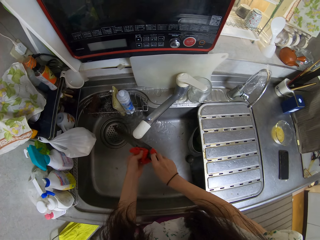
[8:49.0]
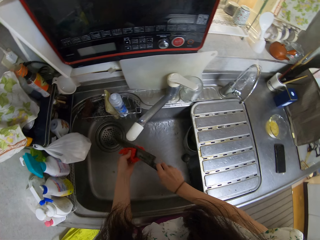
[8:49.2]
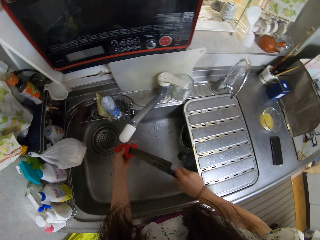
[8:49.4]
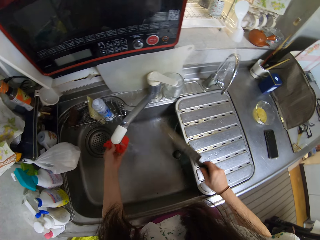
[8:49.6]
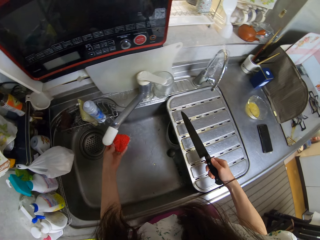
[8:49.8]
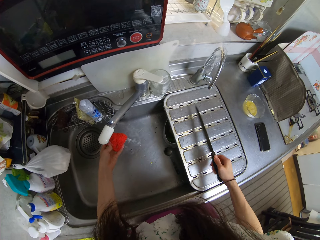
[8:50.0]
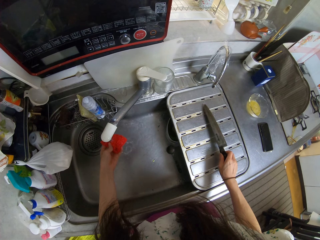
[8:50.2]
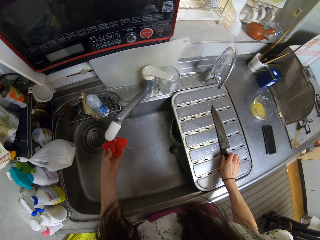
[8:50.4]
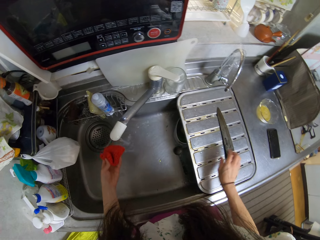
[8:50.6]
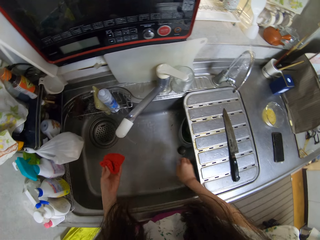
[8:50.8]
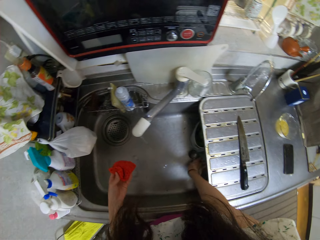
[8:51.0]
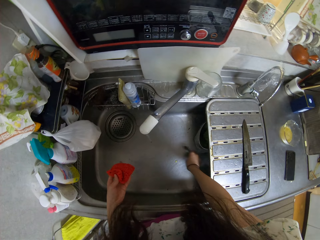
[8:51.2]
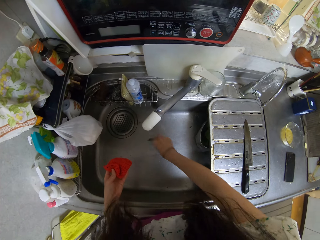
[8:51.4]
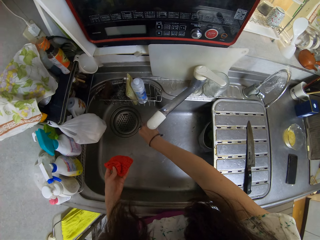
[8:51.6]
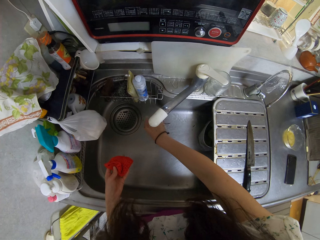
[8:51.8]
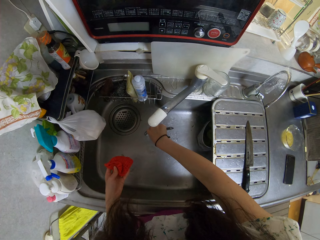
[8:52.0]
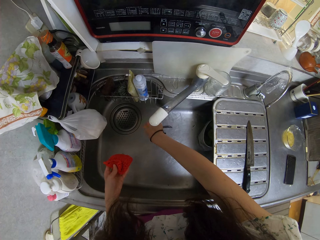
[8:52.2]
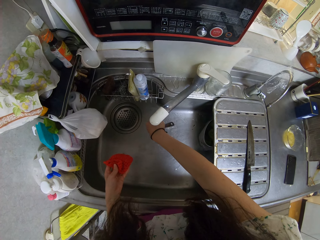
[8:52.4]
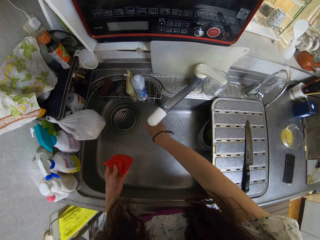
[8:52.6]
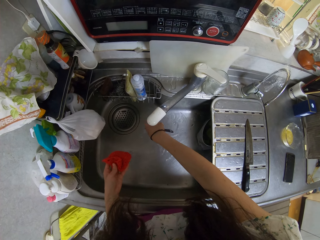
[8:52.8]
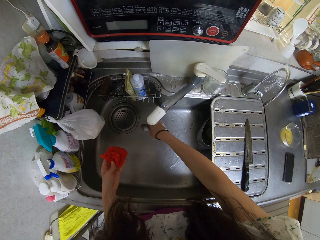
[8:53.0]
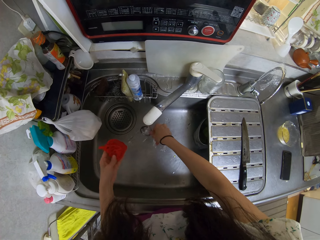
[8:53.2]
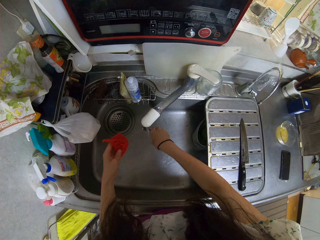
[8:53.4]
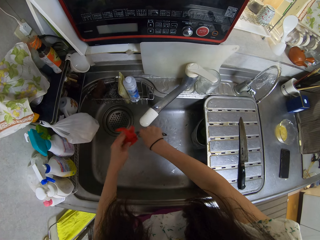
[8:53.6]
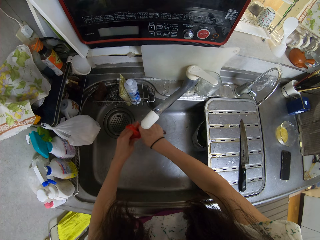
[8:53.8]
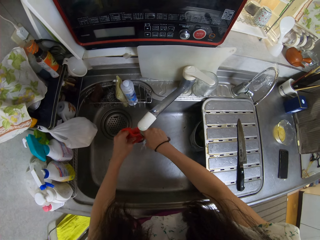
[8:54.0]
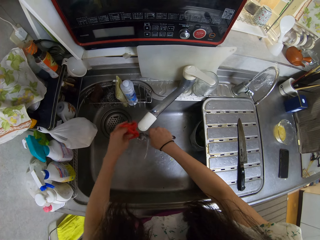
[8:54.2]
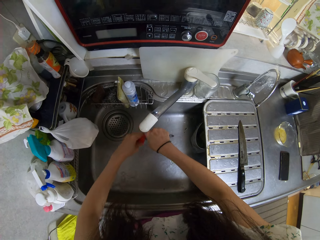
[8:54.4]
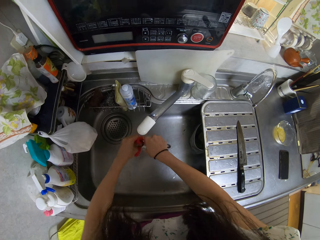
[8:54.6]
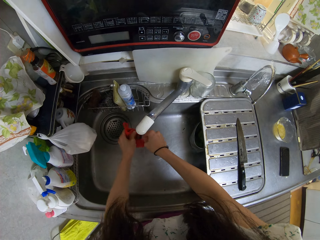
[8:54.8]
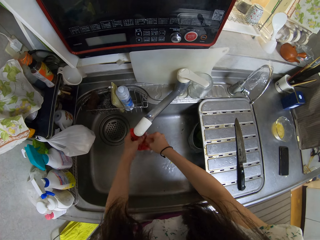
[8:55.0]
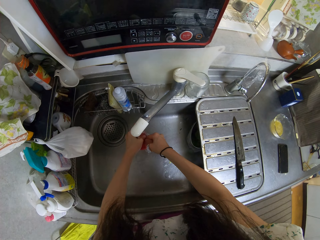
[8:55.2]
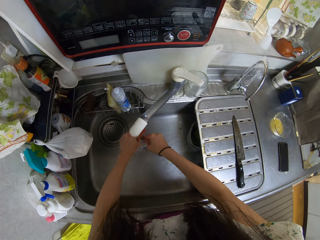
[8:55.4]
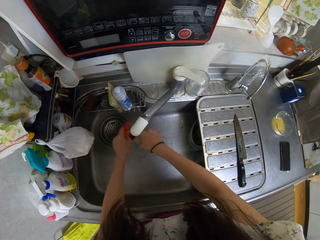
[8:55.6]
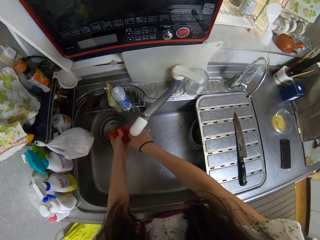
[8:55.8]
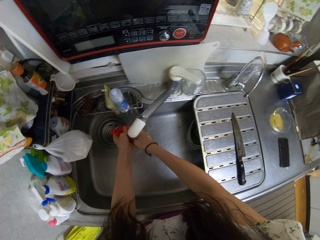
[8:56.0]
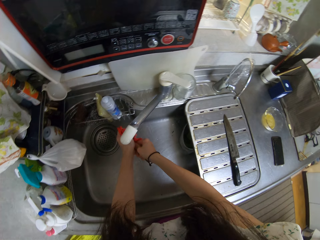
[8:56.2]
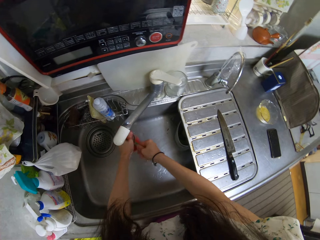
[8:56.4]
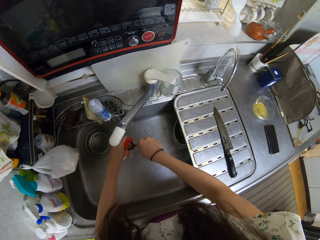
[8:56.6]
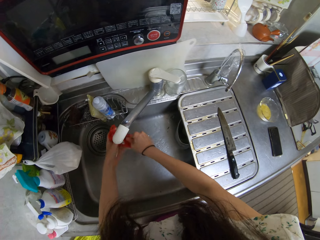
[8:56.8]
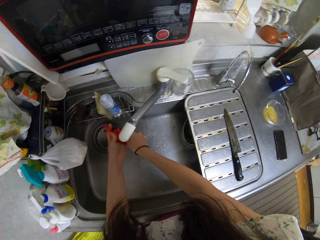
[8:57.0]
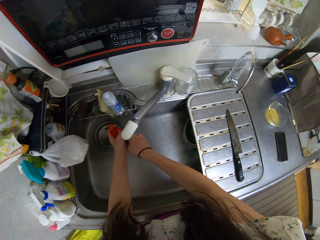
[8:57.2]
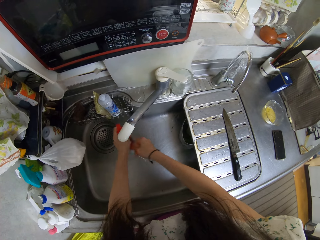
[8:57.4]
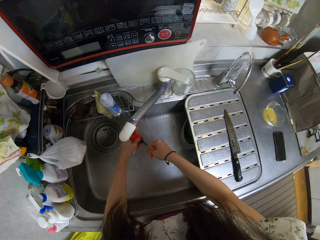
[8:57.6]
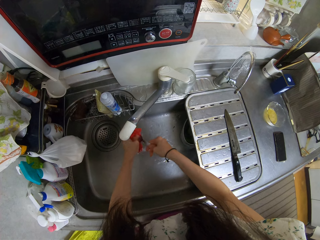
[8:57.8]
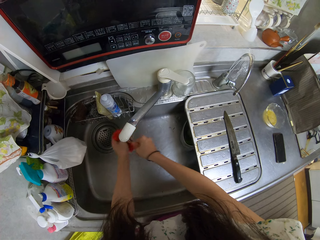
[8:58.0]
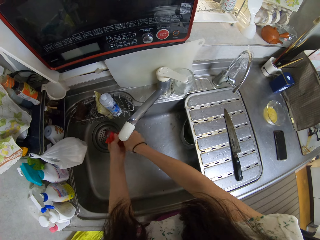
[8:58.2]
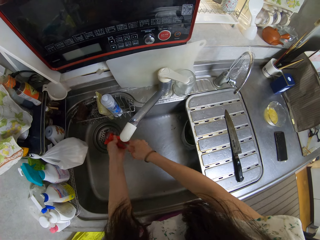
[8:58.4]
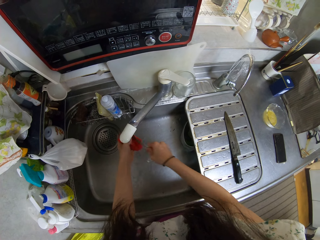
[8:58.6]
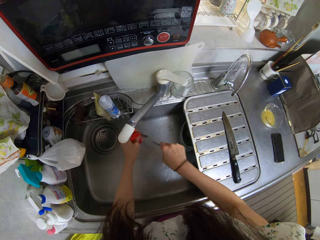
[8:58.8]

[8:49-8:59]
The camera wearer drops the knife on the sink. They pick up the spoon from the sink. They rinse the spoon with water from the tap and wash the spoon with the sponge.

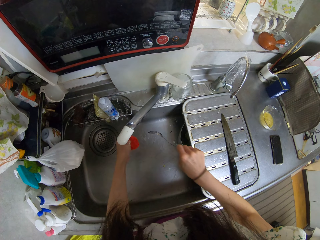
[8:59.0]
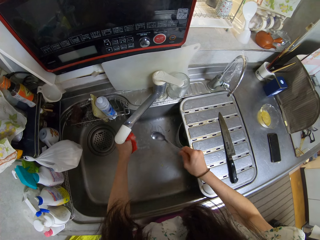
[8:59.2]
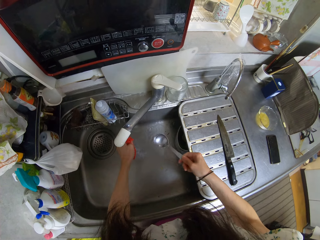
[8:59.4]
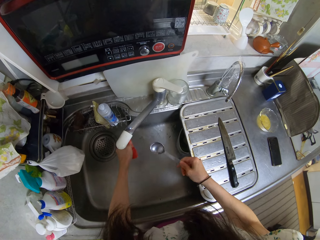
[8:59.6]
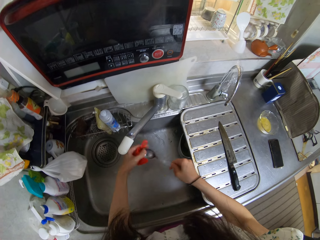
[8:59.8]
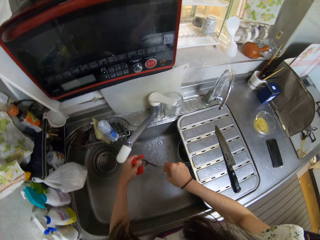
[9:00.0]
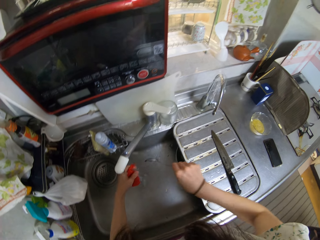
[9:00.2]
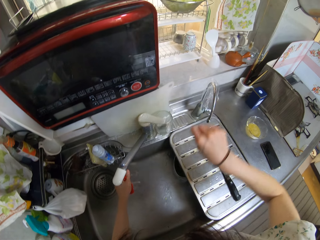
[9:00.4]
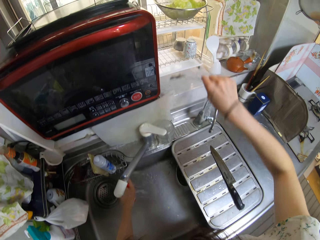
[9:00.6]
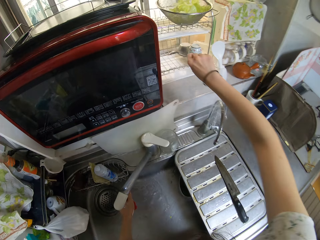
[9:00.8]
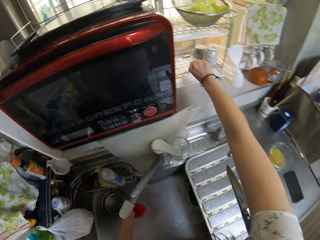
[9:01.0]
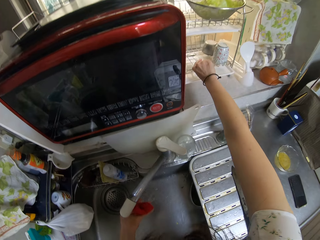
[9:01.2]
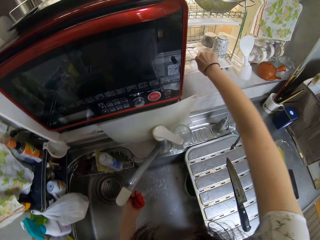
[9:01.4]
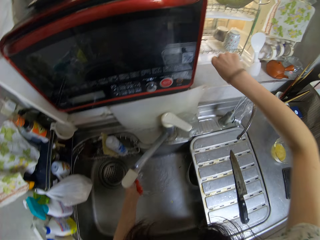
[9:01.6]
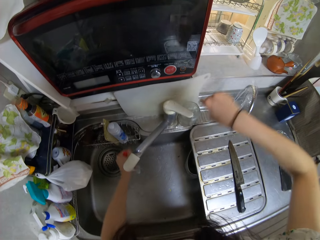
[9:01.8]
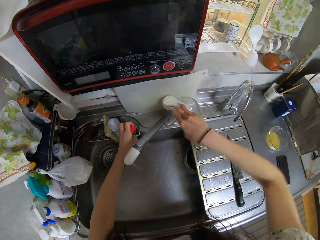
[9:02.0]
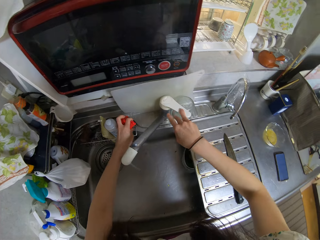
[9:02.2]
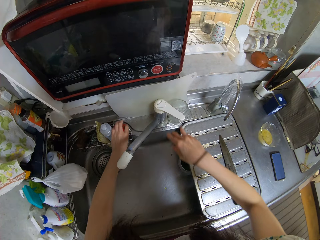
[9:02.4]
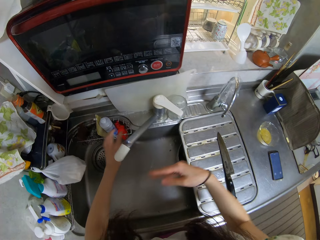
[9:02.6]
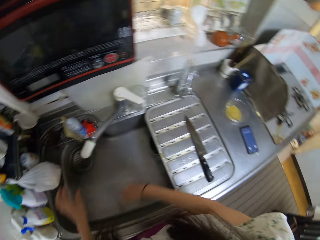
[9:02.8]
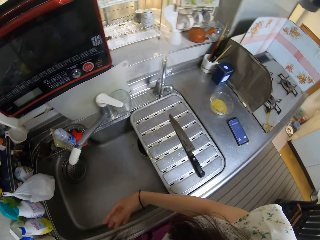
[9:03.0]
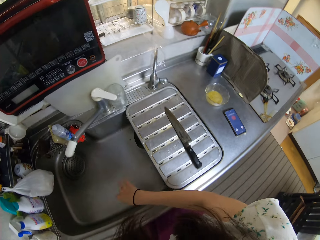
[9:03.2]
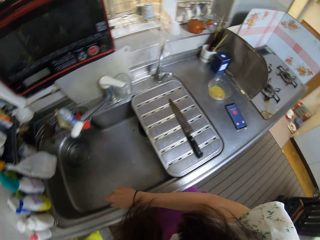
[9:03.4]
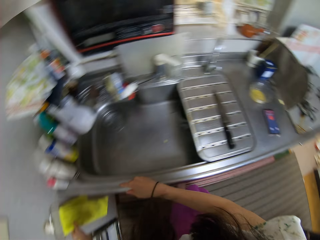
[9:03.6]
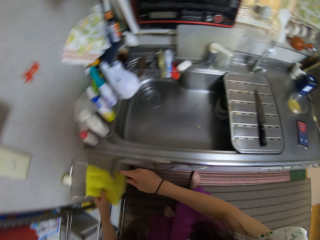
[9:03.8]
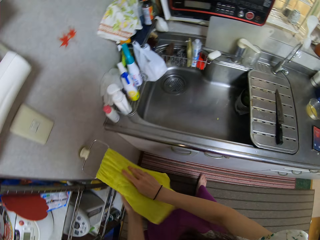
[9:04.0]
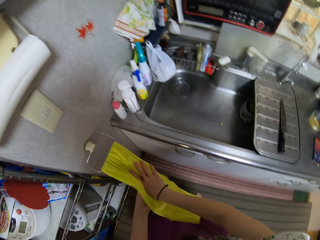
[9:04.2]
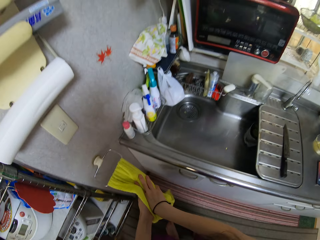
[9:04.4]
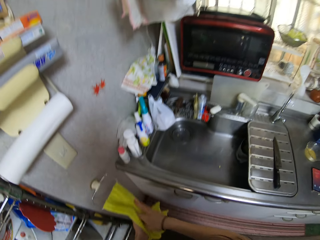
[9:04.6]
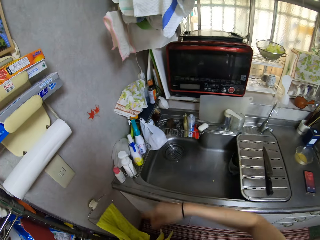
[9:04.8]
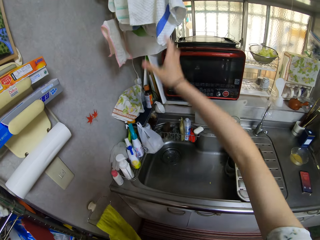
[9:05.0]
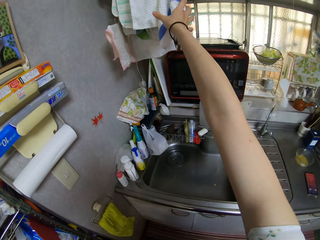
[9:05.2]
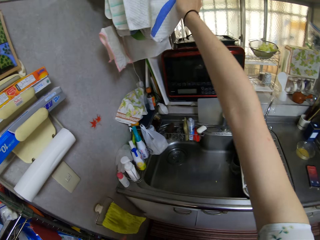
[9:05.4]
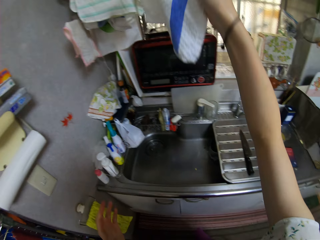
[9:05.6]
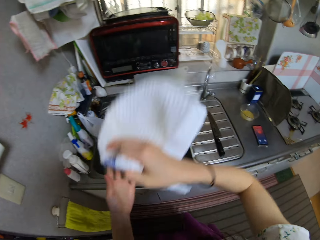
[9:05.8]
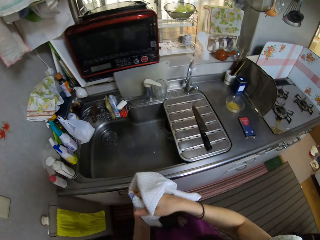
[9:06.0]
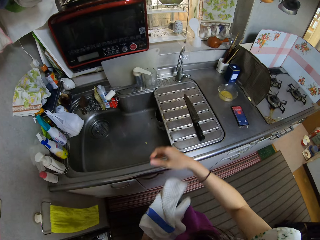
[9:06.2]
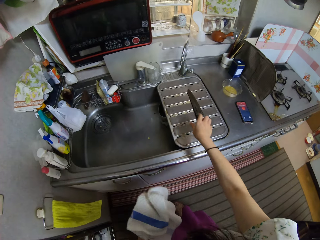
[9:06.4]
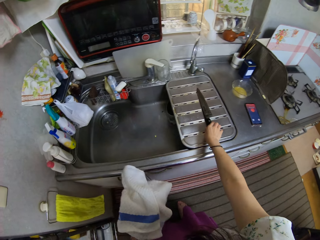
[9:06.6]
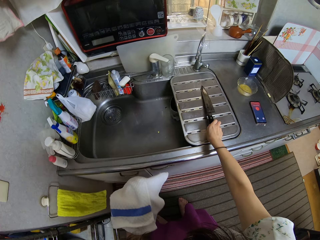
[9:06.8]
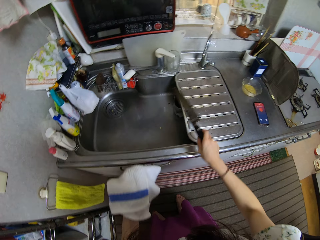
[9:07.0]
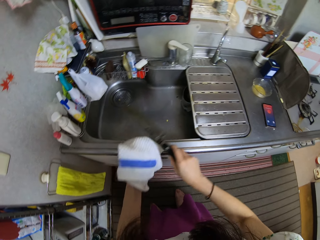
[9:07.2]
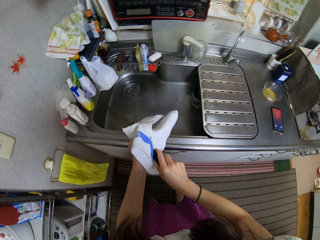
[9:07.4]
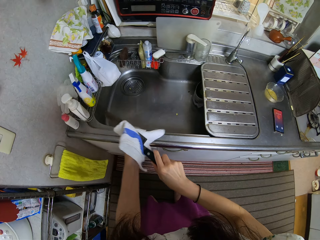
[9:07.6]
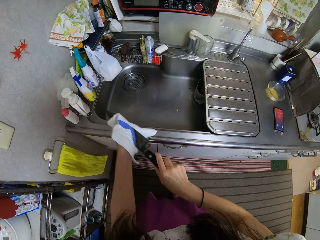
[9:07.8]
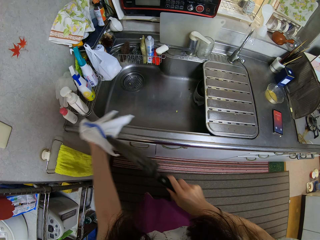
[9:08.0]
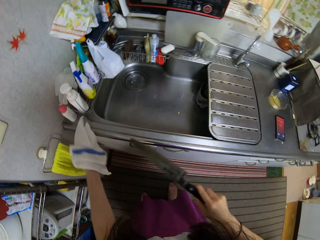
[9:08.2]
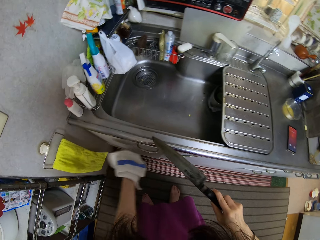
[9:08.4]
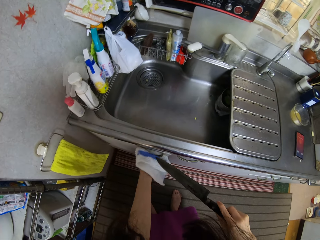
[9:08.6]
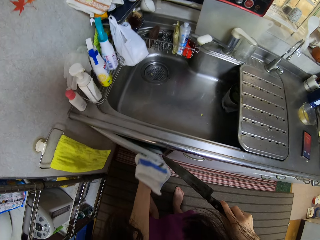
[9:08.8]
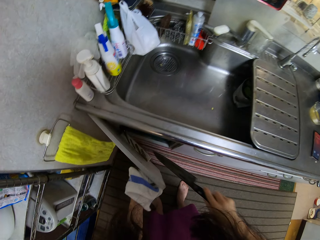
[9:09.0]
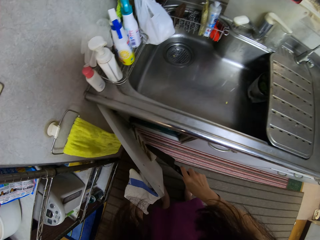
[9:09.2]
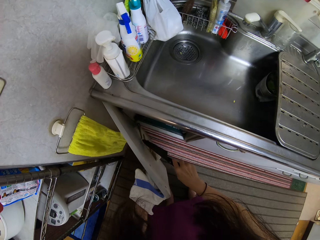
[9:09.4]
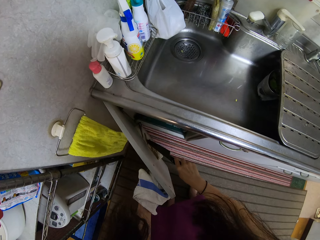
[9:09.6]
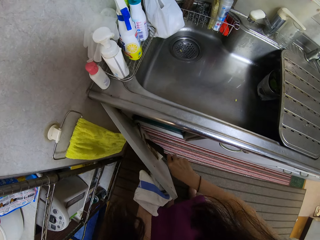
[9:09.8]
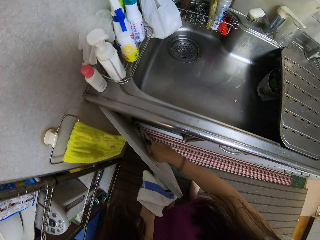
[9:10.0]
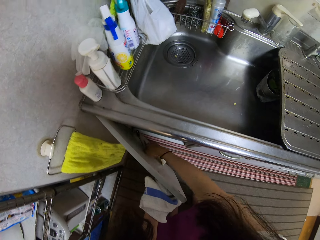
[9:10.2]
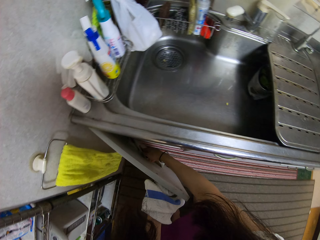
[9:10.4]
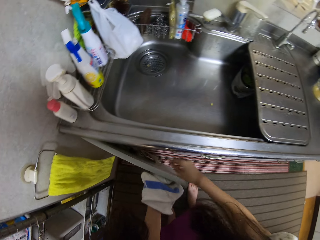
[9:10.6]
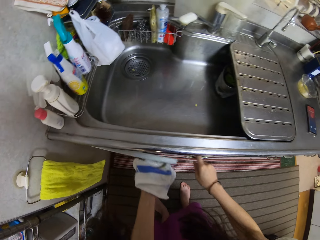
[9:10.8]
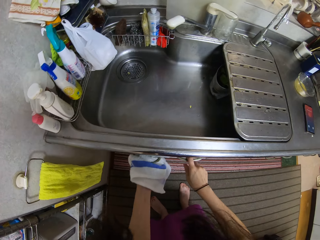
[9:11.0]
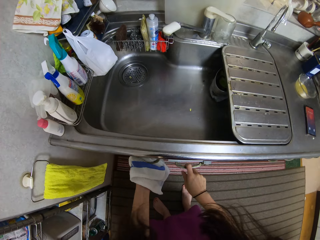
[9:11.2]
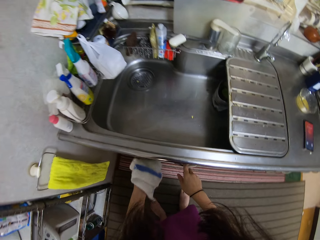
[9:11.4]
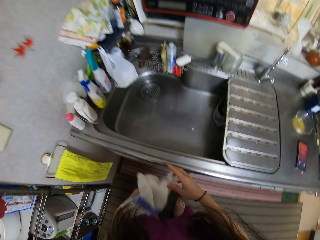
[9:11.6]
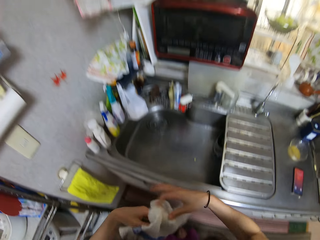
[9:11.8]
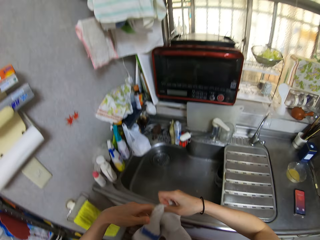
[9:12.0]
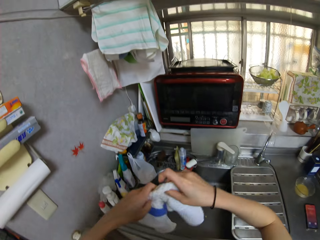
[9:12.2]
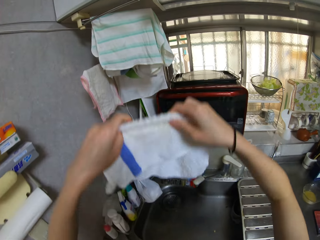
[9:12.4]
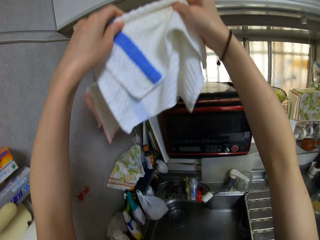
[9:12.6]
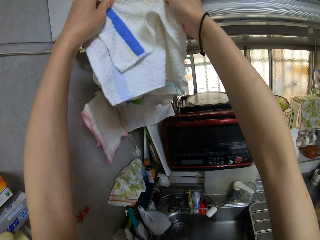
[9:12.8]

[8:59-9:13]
The camera wearer drops the spoon on the dish drainer. She turns off the tap and drops the sponge in the sponge holder. She shakes her hands. She wipes her hands with a kitchen towel hanging on a hook on the wall. She takes down a dish cloth from a hanger on the wall. She moves the dish cloth to her left hand. She picks up the knife from the sink. She wipes the knife with the dish cloth. She opens a cupboard. She places the knife in the cupboard. She closes the cupboard and adjusts a drawer.
